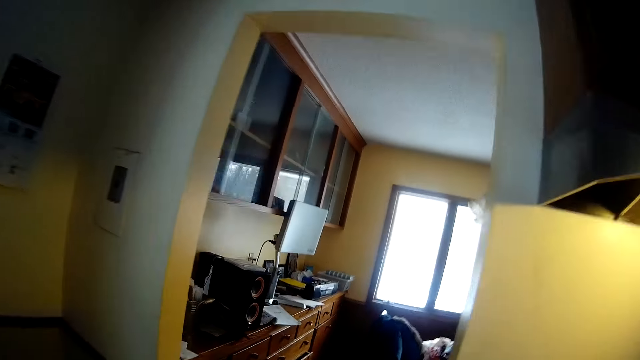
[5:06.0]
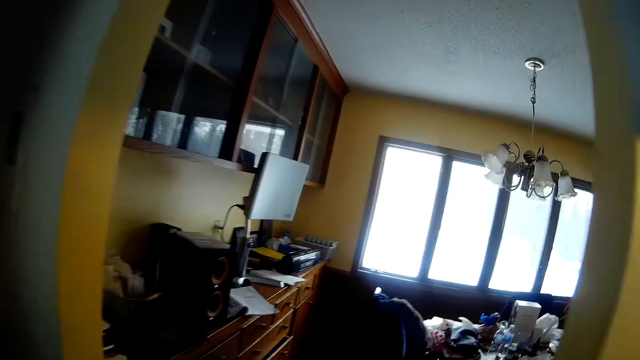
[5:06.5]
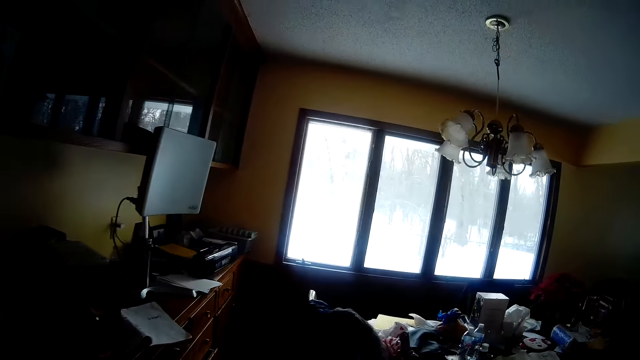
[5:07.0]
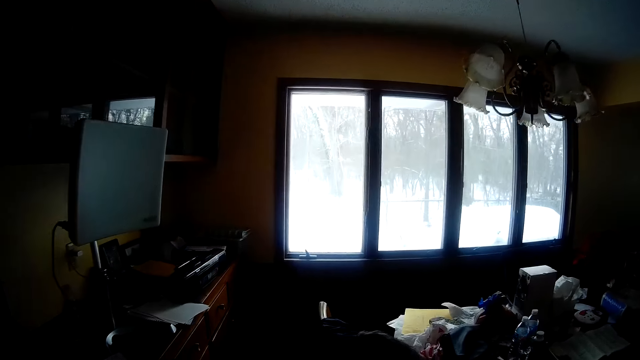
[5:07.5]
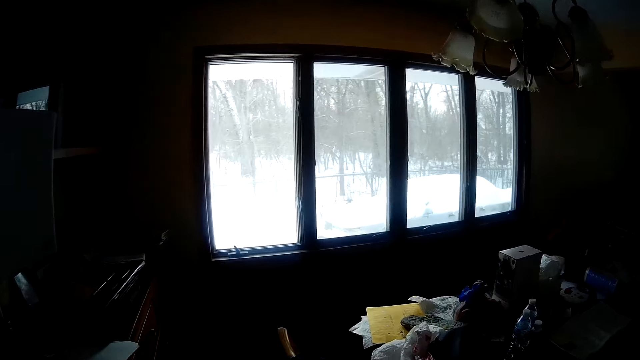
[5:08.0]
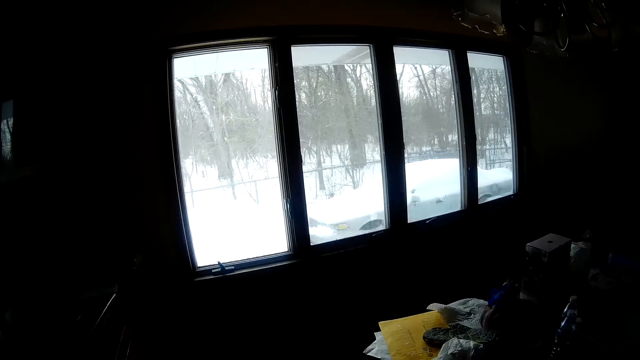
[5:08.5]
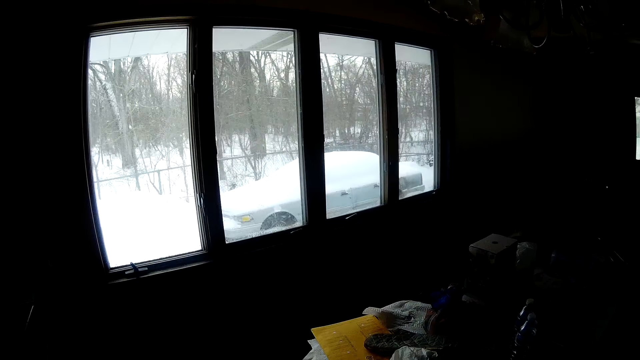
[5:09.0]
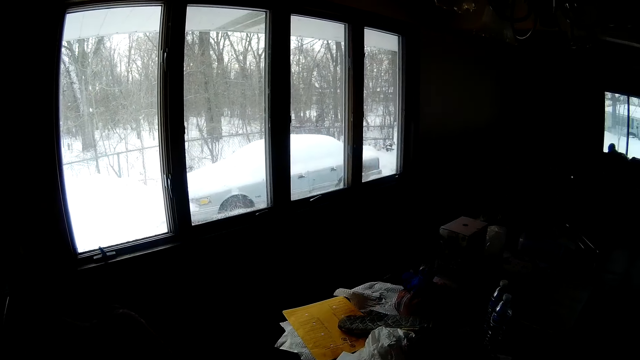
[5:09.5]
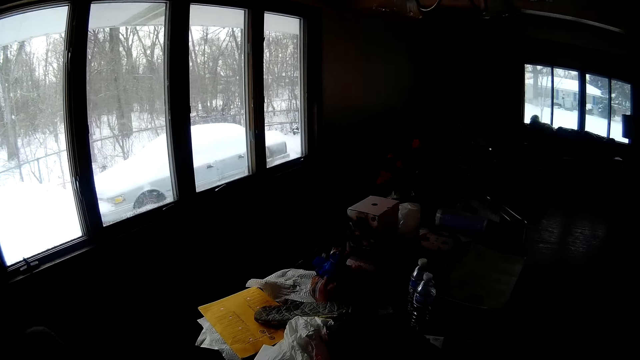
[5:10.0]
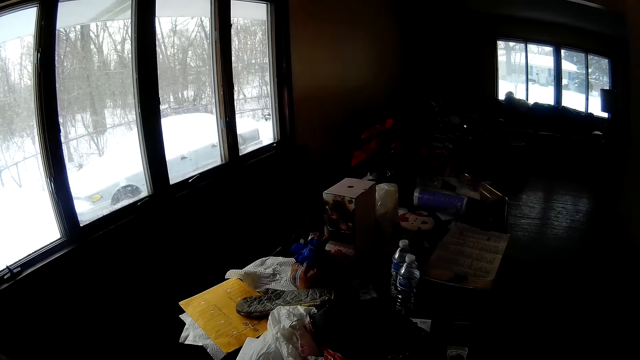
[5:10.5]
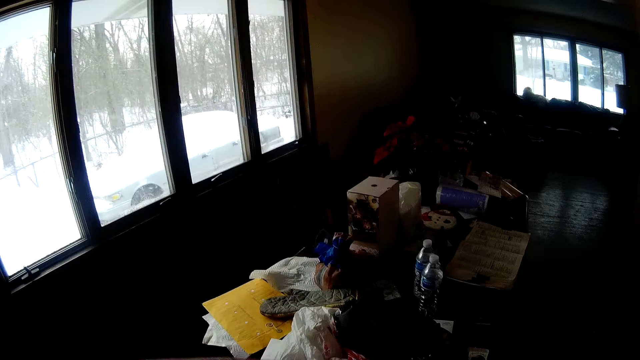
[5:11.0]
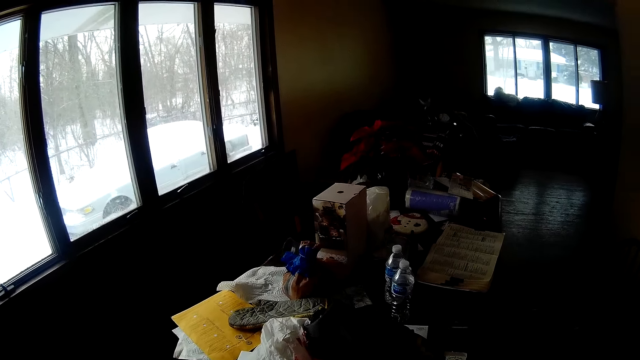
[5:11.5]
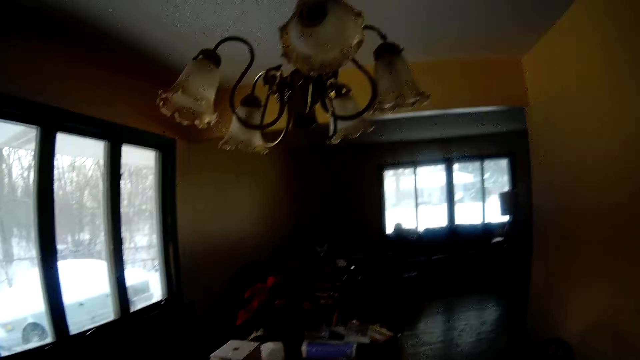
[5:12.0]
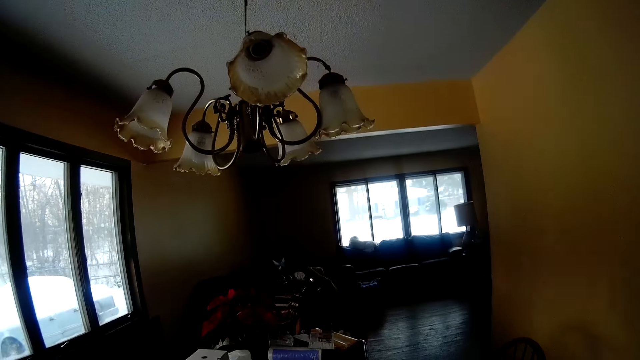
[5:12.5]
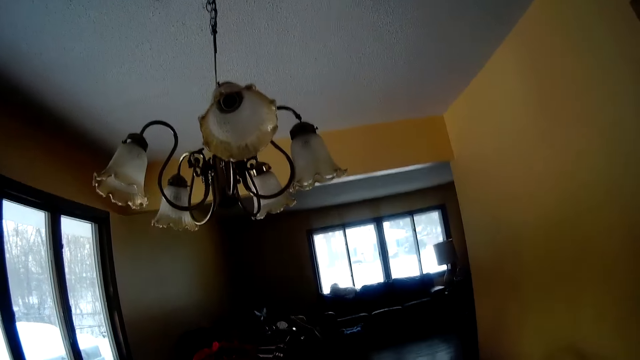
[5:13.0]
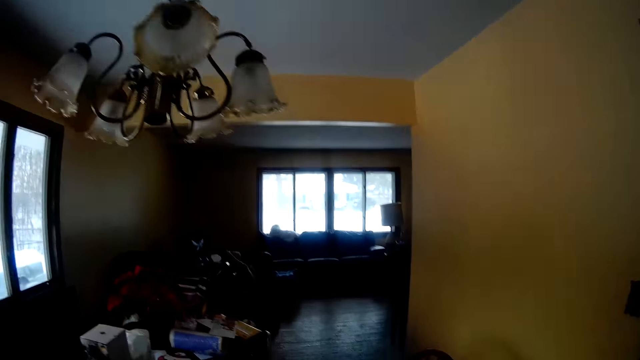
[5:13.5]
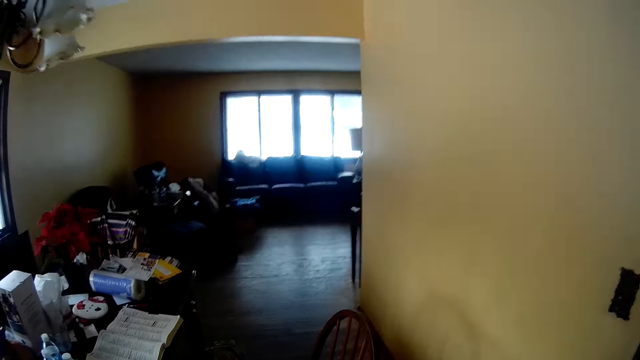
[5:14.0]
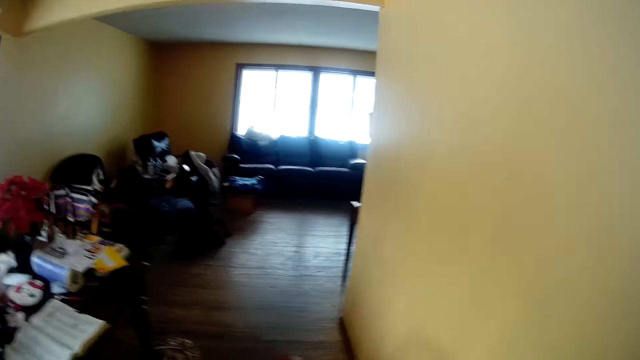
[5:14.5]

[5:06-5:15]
The camera wearer leaves the kitchen. They walk to the dining room. They pick up a jacket. They move around the house.

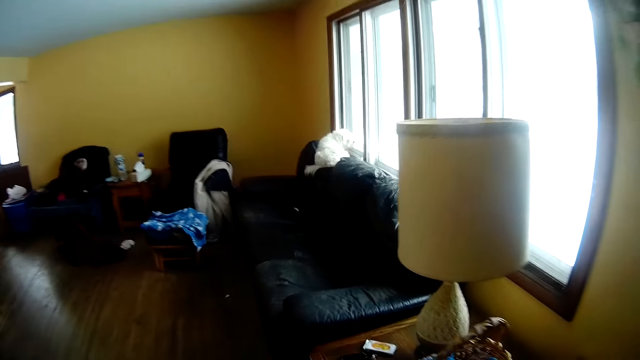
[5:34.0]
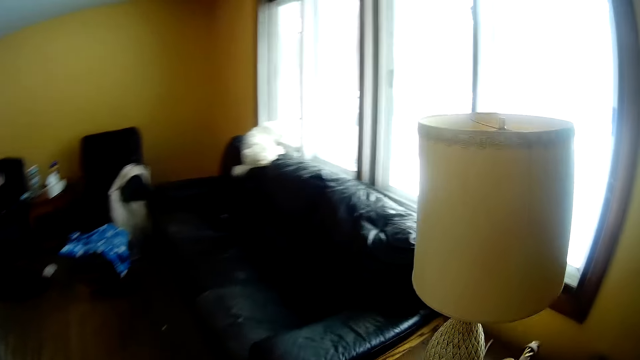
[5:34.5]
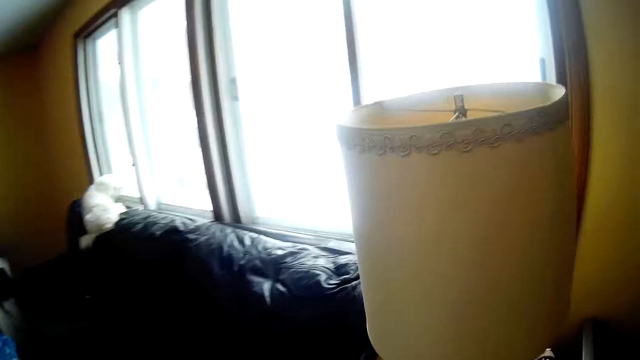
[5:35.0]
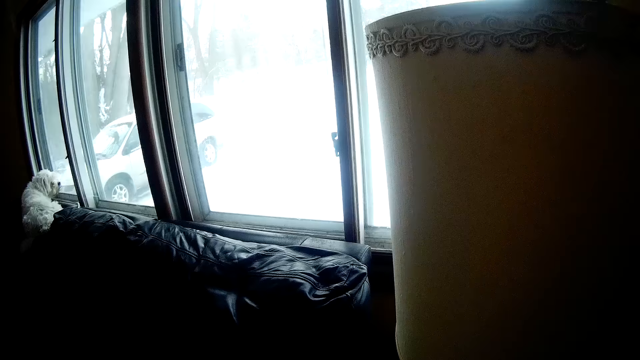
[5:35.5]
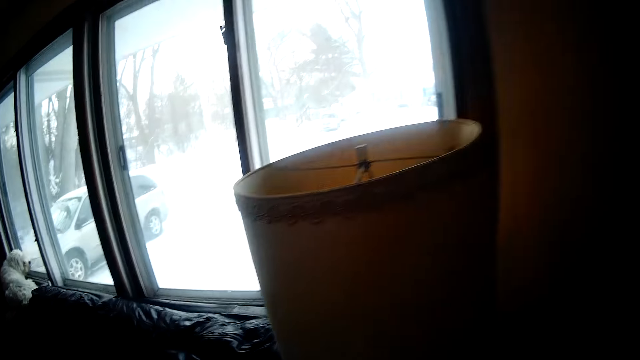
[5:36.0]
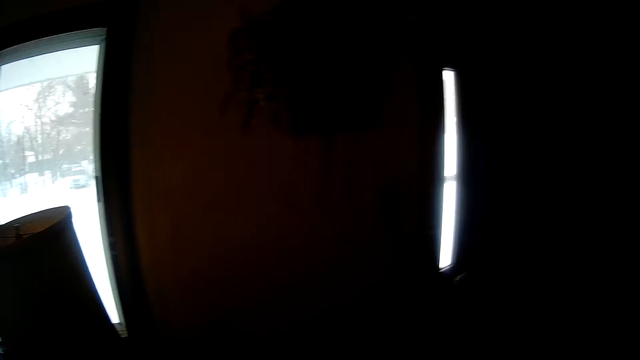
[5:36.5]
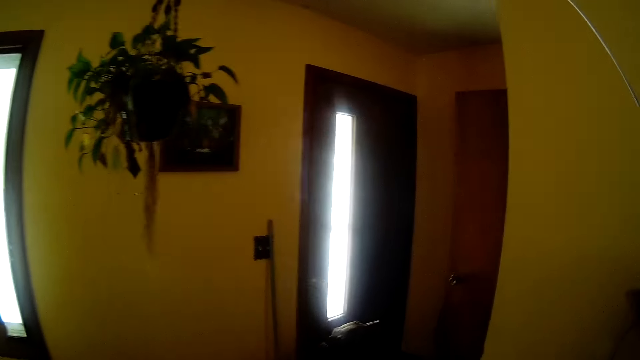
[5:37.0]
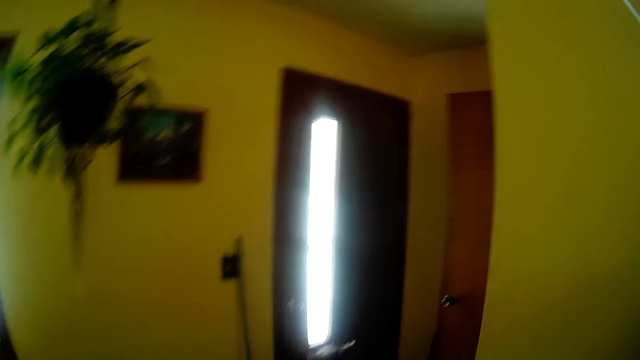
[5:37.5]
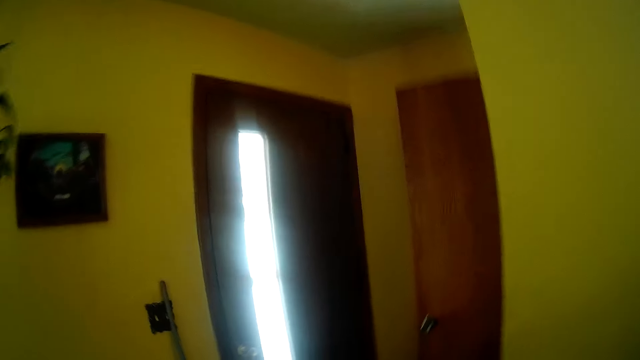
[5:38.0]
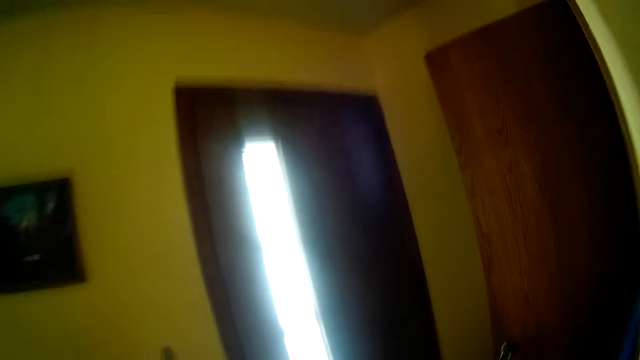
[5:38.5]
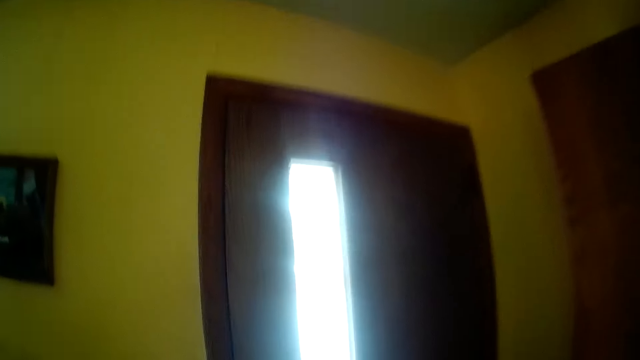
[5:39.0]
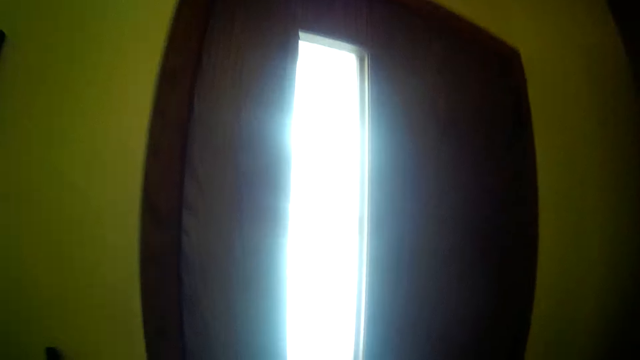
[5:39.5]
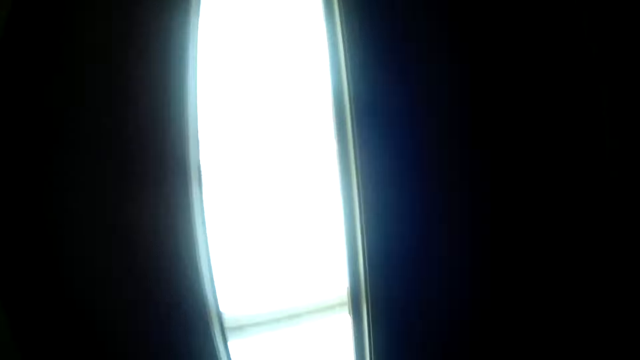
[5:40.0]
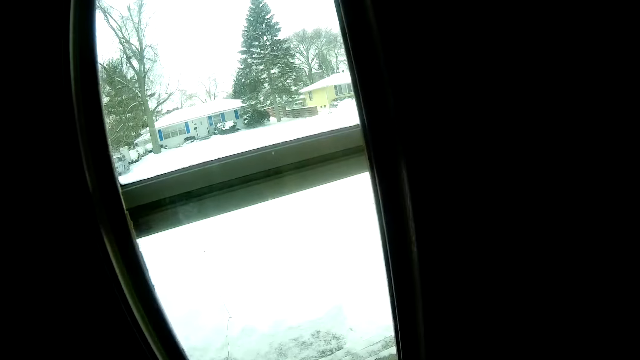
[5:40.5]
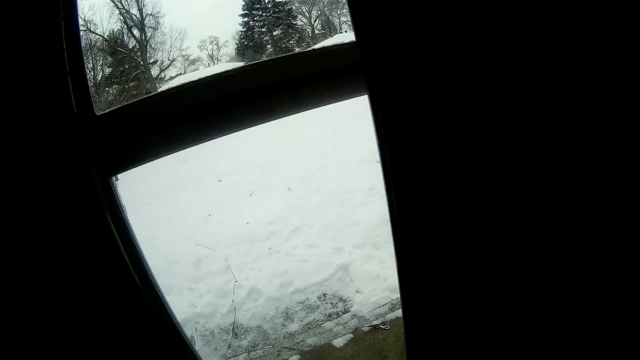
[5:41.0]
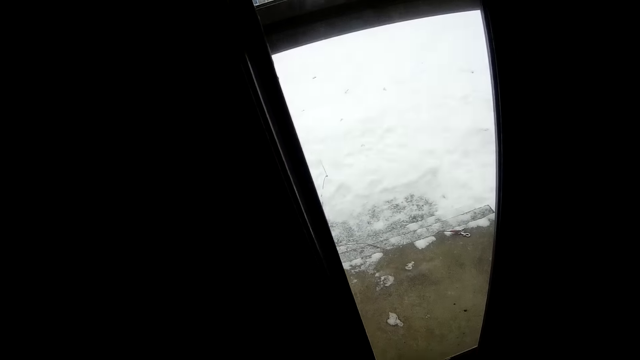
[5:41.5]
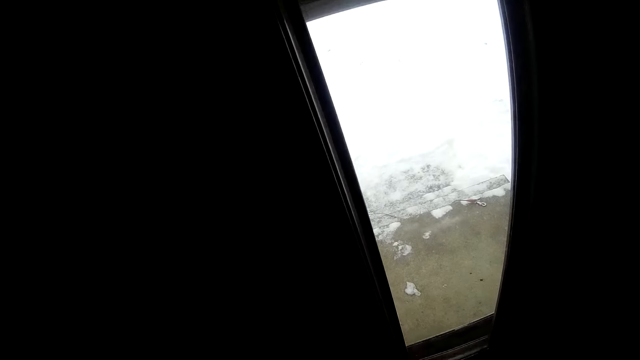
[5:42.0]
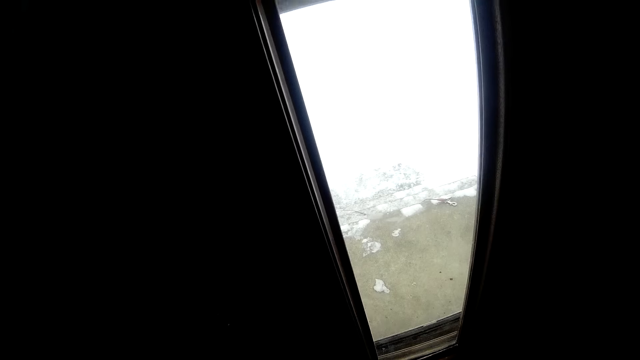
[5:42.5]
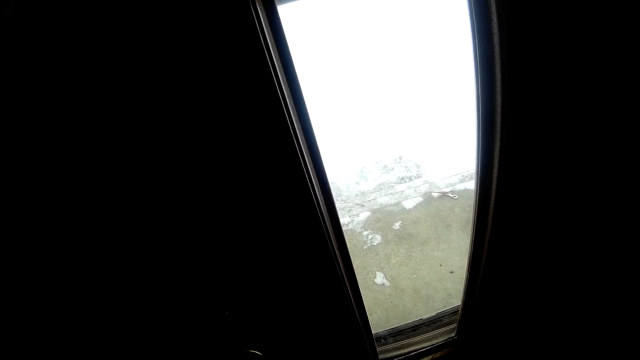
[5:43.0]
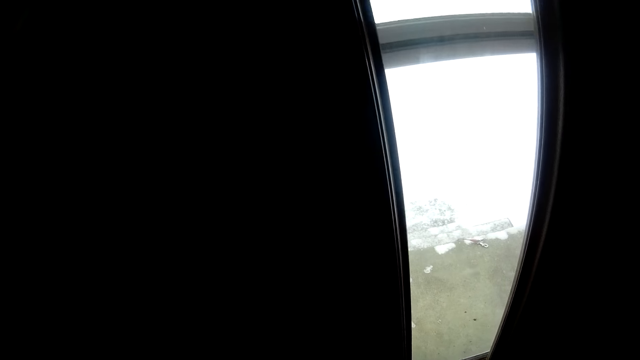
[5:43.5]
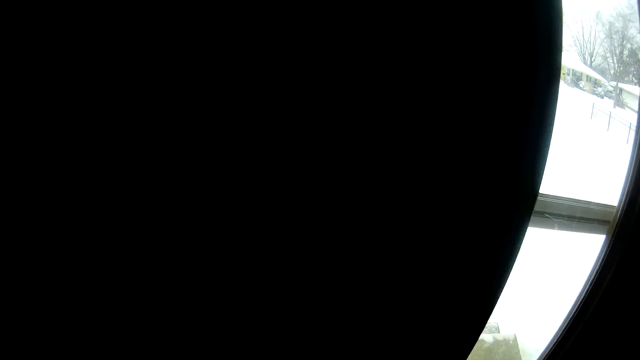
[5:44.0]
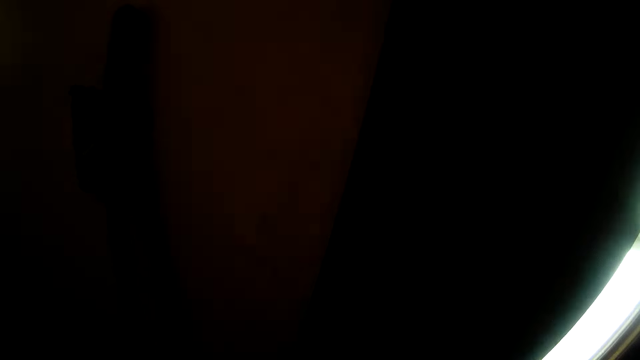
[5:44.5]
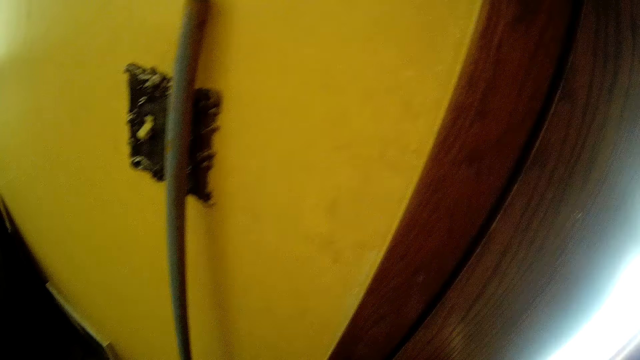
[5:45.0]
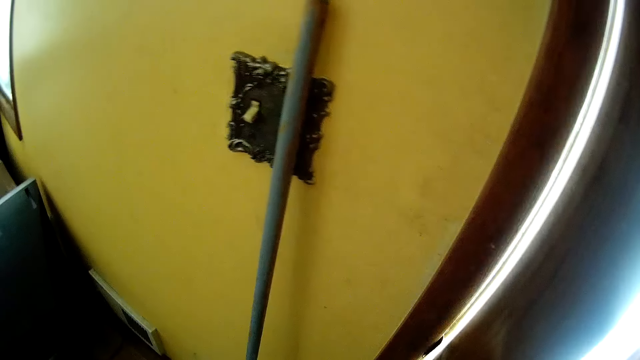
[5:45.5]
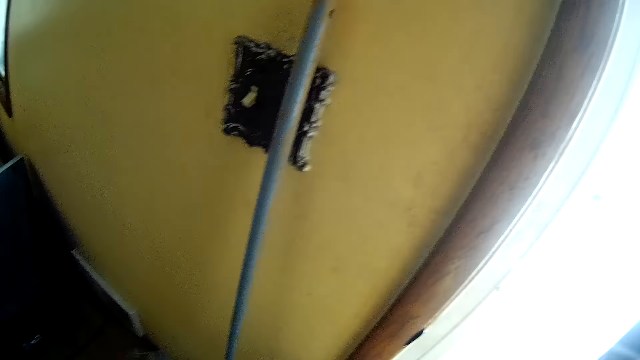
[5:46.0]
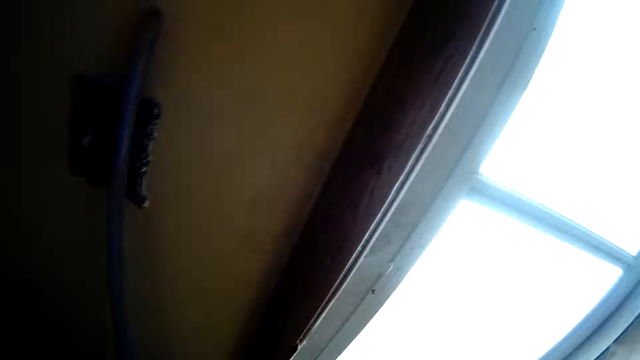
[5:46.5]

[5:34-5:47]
The camera wearer stares at the window. They switch off a lamp's light. They turn around the sitting room. They walk into the door. They pull the wood door. They stand by the door. They open the door.
